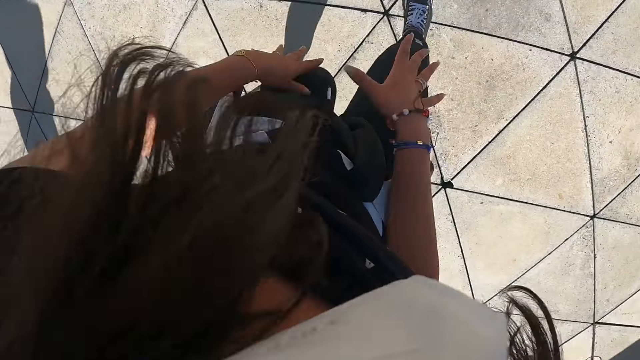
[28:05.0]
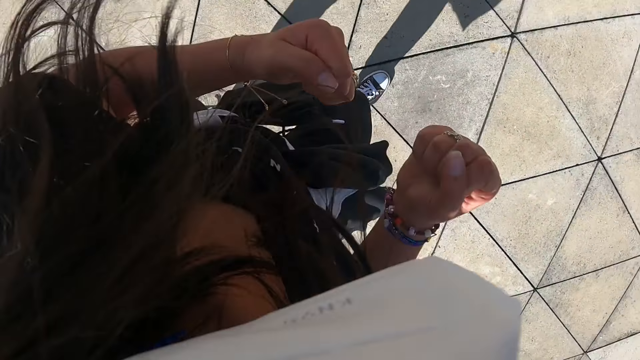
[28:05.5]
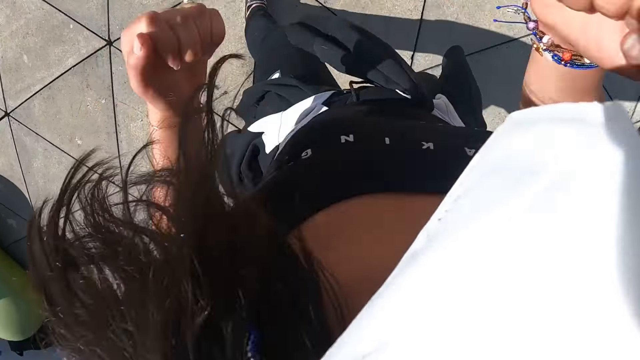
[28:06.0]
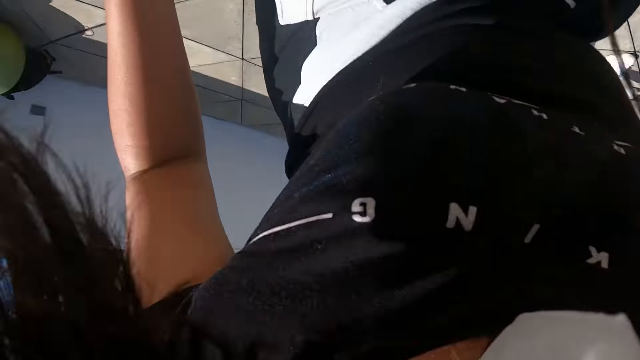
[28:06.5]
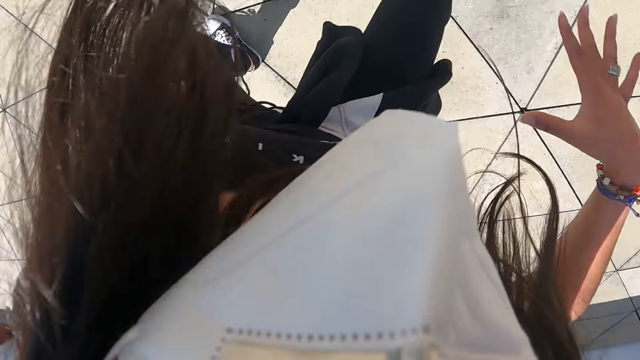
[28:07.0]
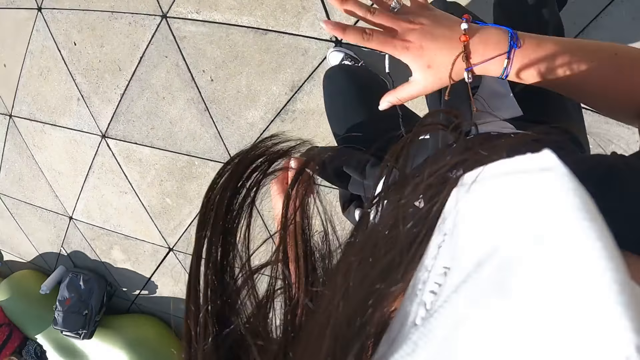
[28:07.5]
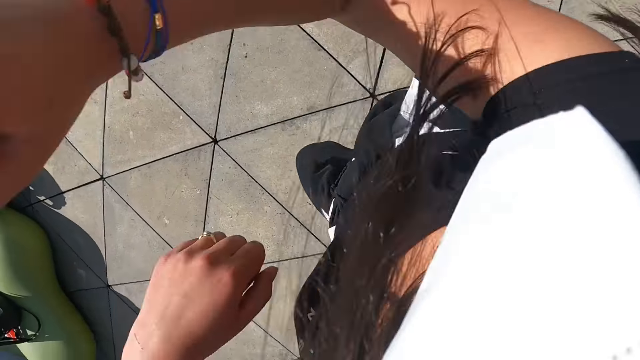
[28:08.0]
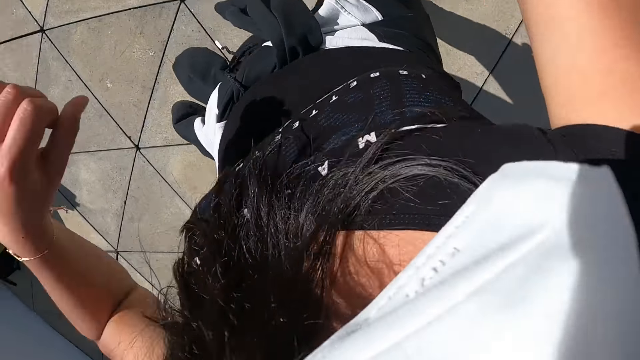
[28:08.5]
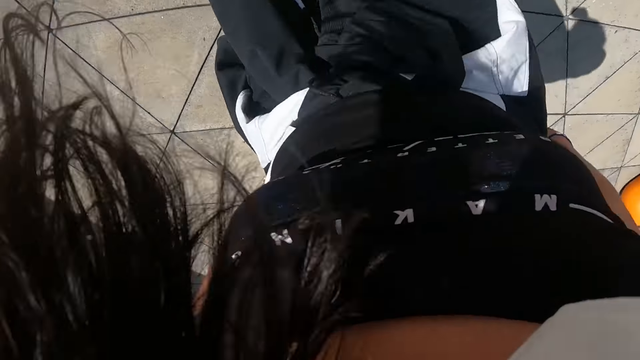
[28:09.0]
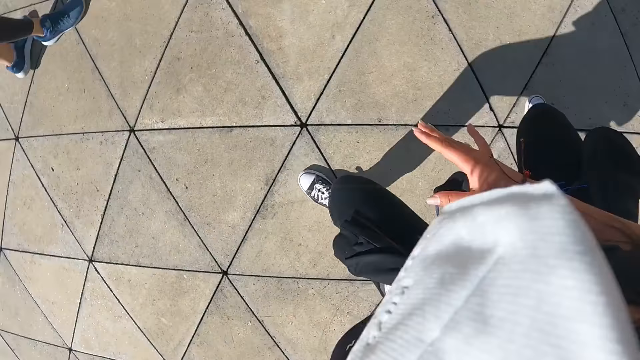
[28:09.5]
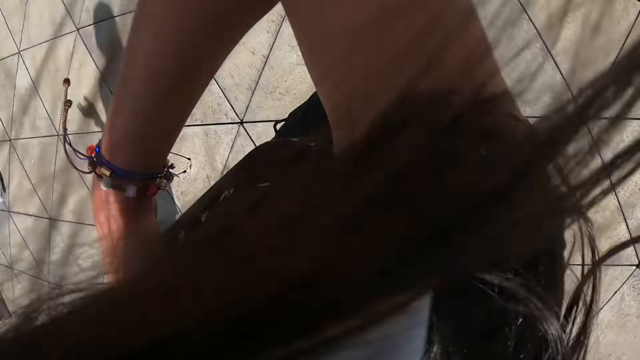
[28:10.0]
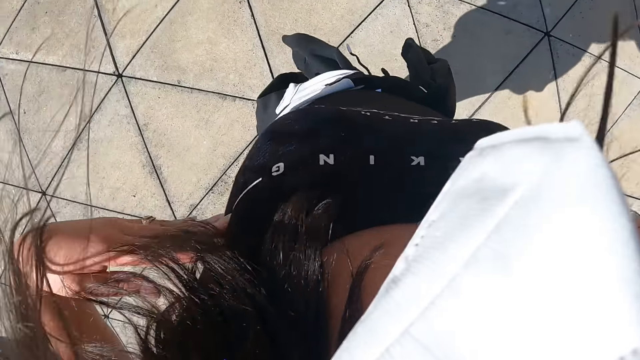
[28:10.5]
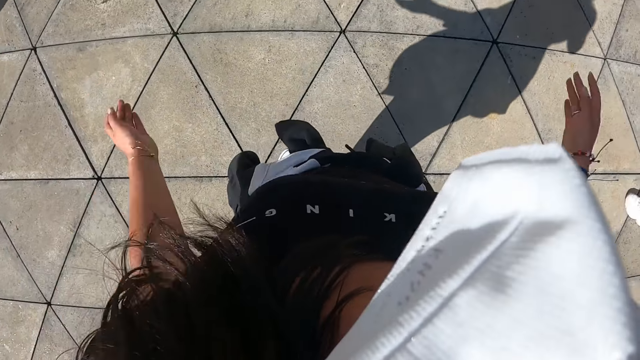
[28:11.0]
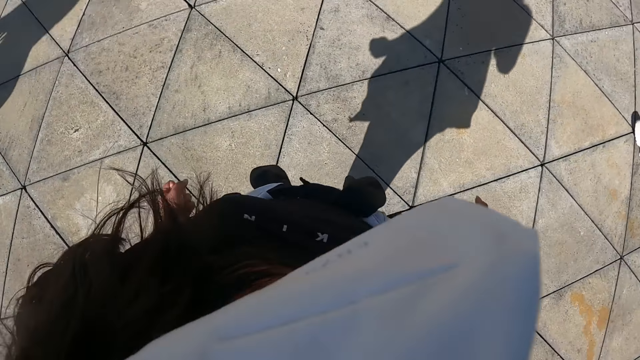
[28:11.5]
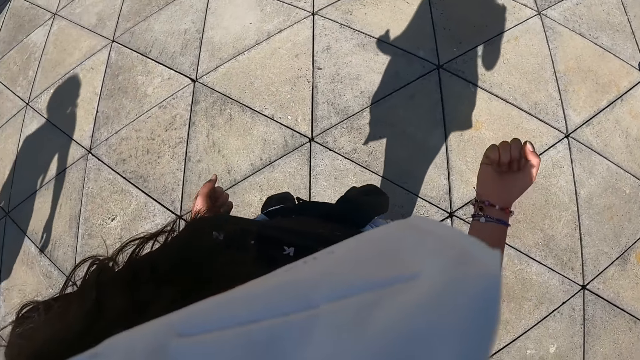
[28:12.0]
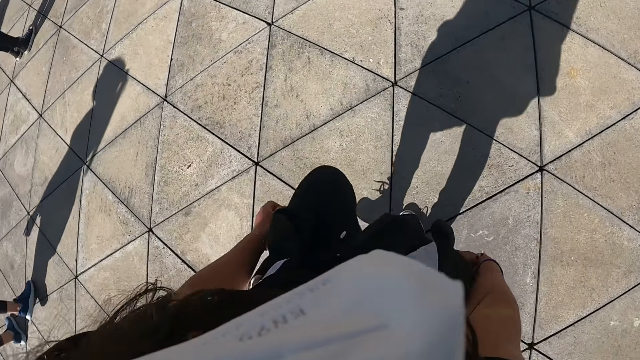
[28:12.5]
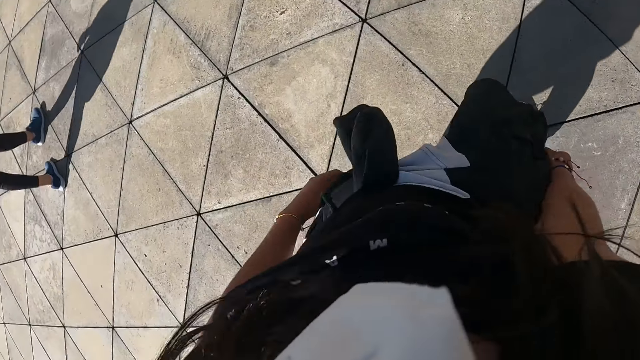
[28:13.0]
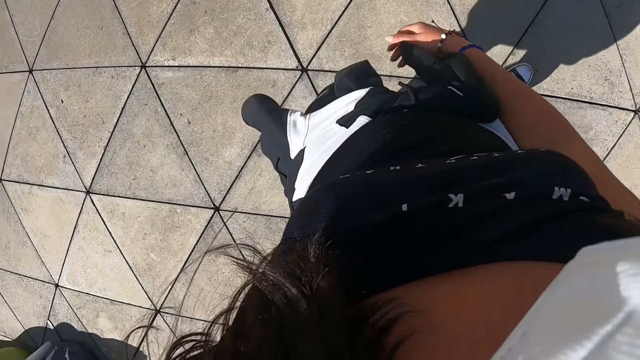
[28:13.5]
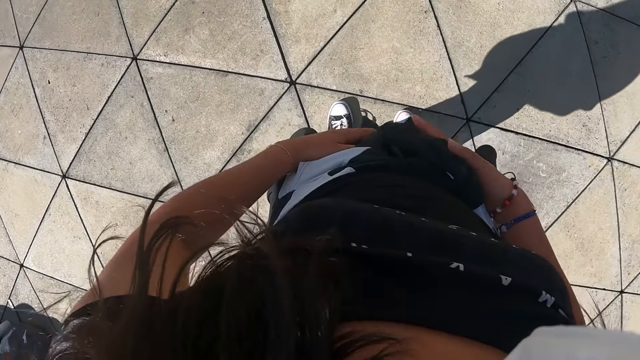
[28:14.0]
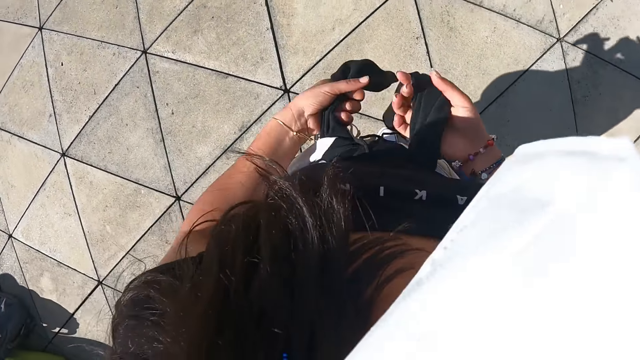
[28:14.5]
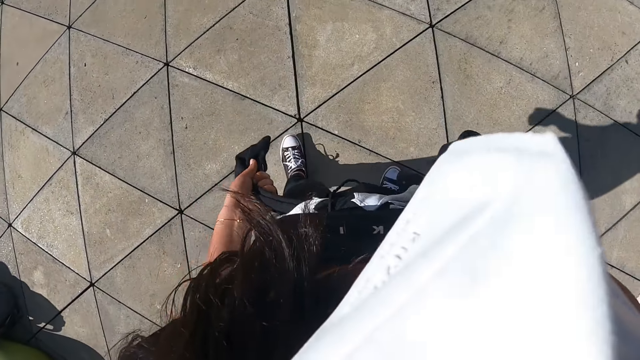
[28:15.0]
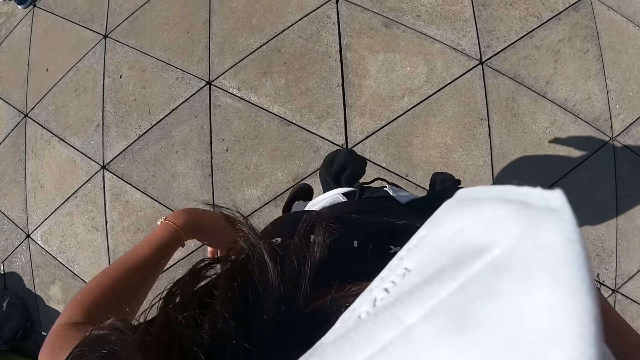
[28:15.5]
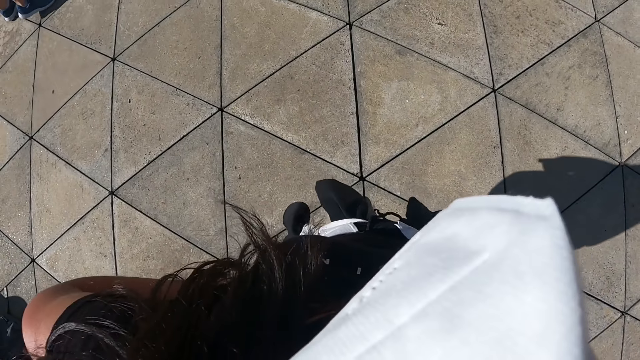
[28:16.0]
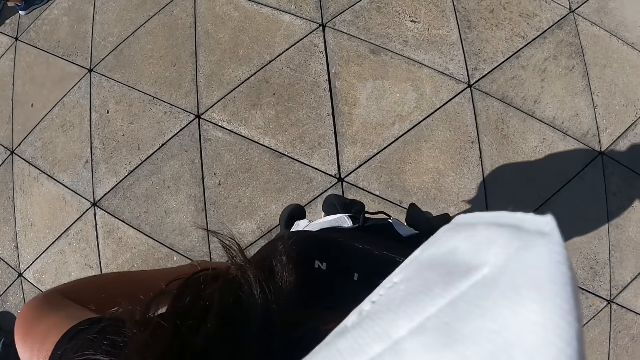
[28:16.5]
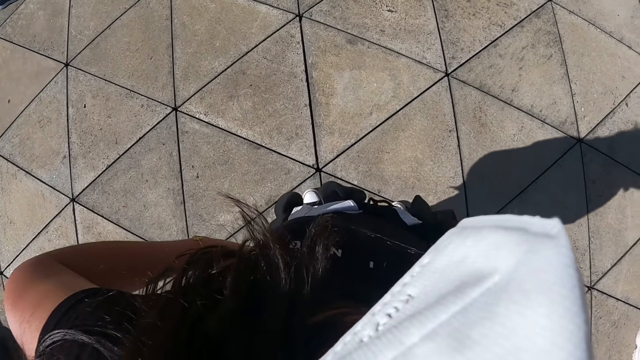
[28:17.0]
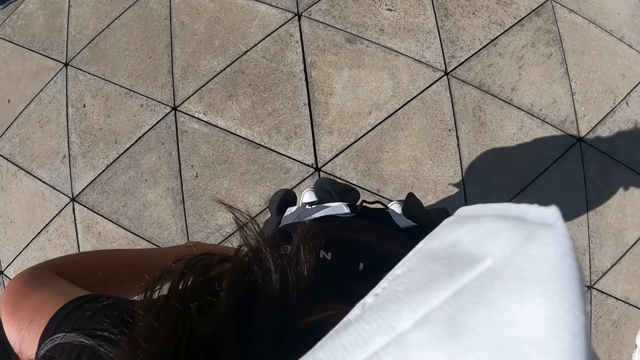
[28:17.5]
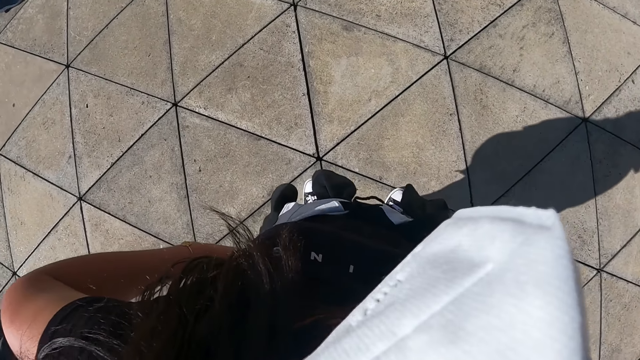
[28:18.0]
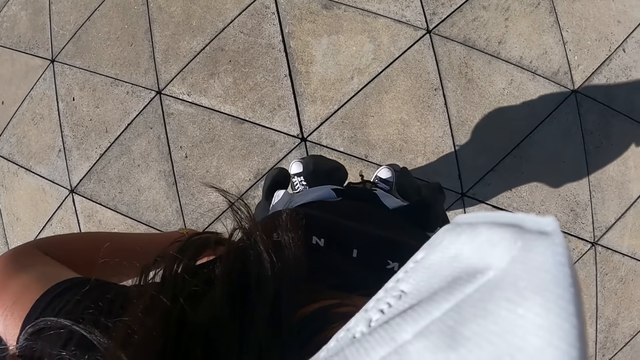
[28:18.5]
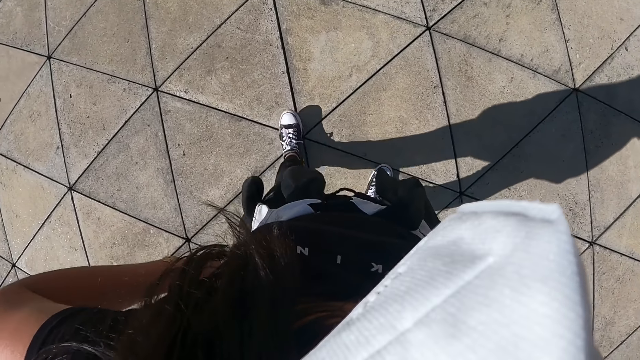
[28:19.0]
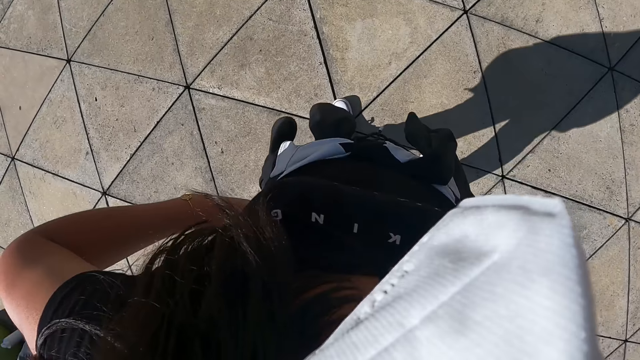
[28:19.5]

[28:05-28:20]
The camera wearer tightens the jacket round her waist with her hands. She puts her hands on her waist. She looks around.

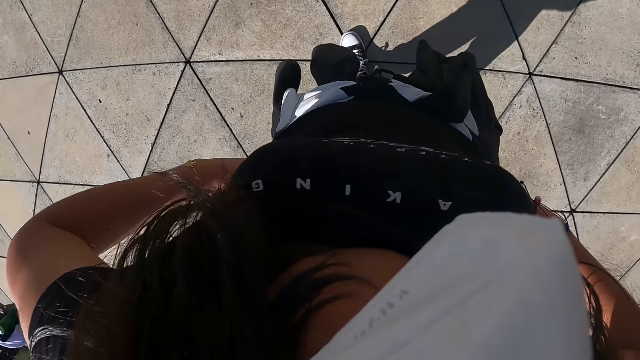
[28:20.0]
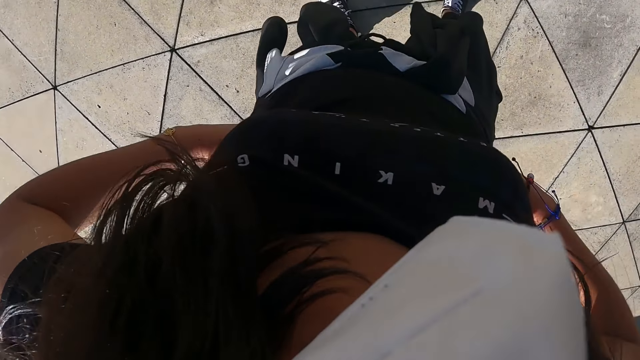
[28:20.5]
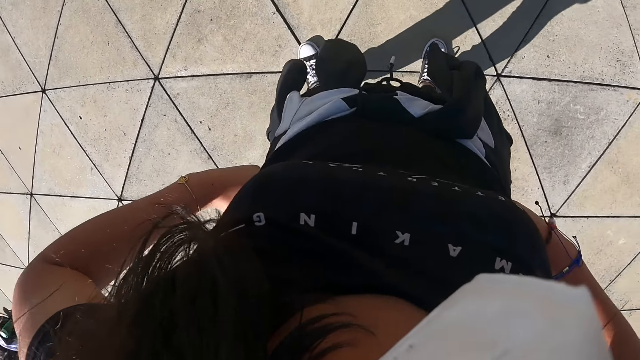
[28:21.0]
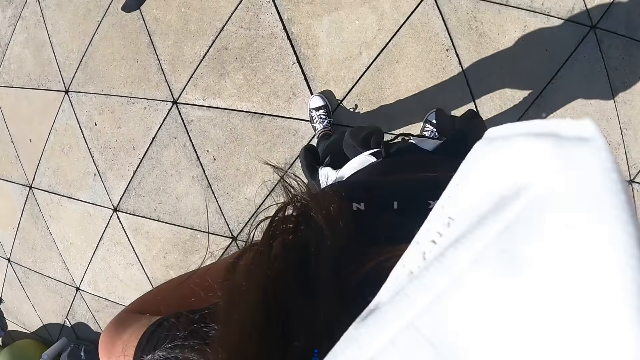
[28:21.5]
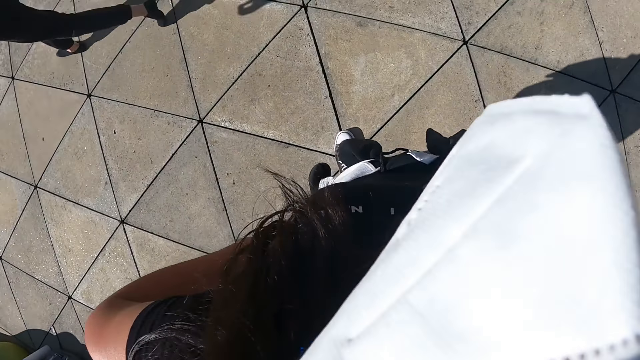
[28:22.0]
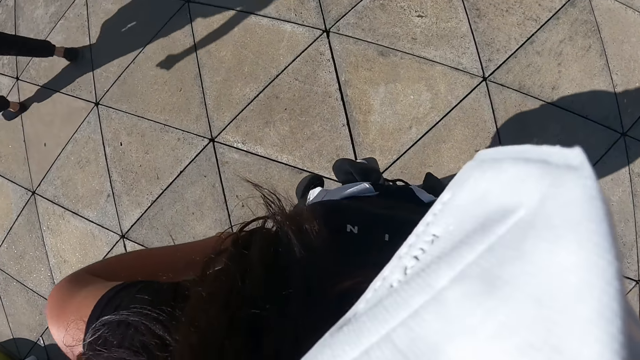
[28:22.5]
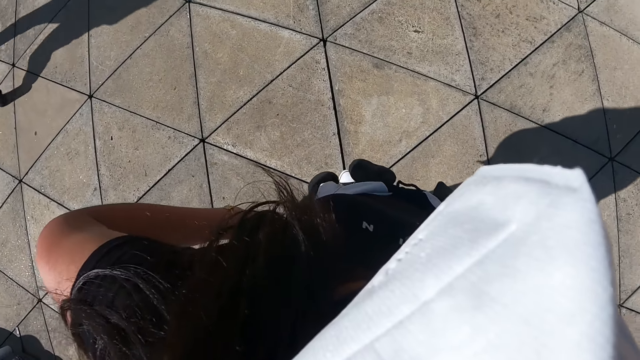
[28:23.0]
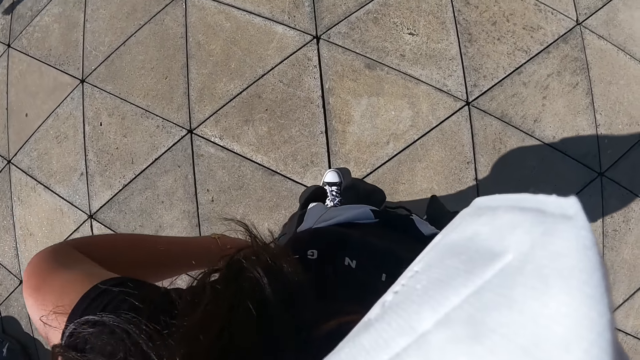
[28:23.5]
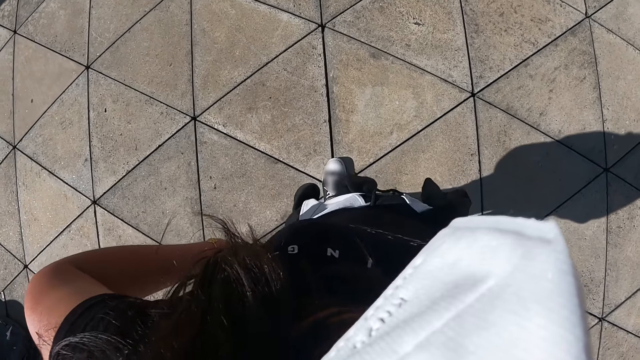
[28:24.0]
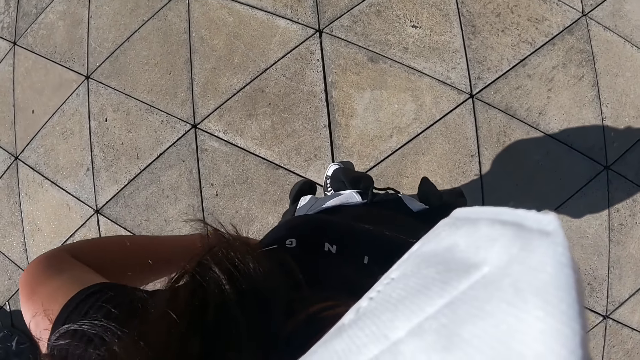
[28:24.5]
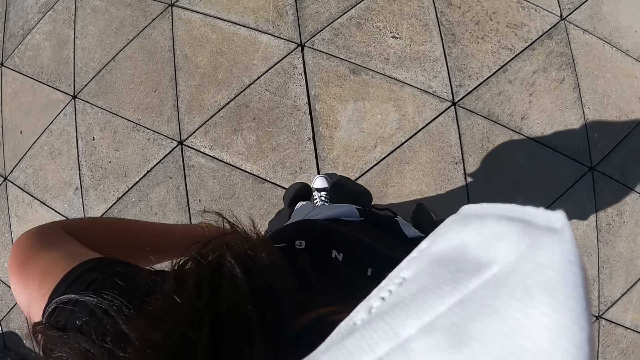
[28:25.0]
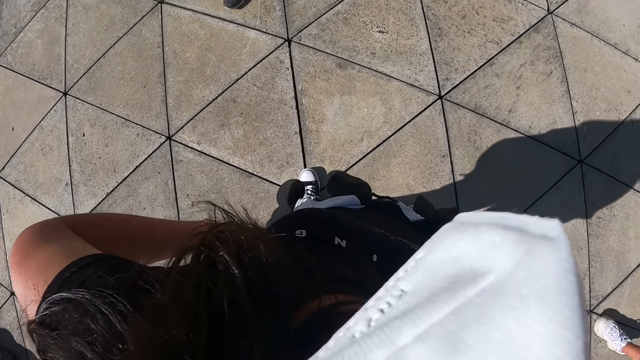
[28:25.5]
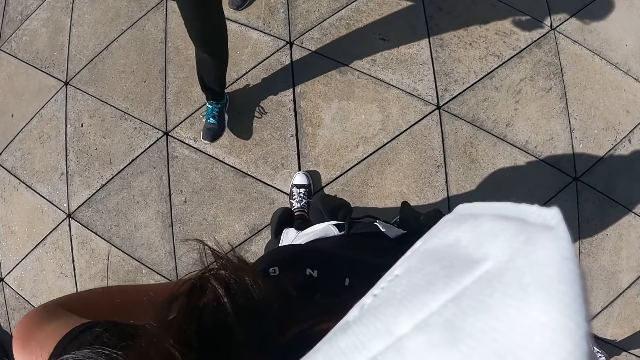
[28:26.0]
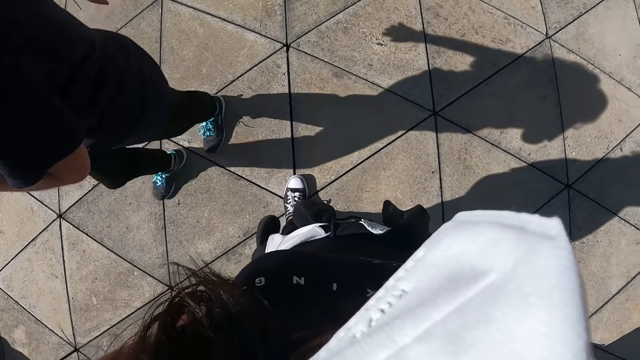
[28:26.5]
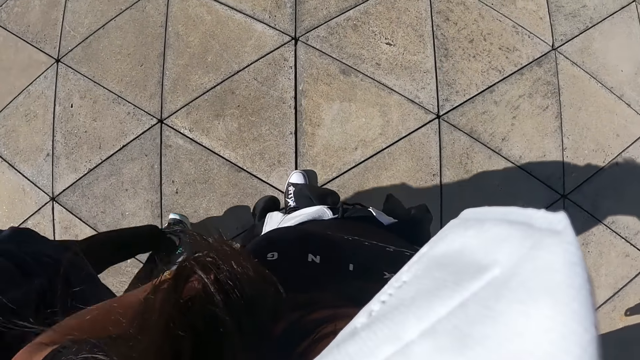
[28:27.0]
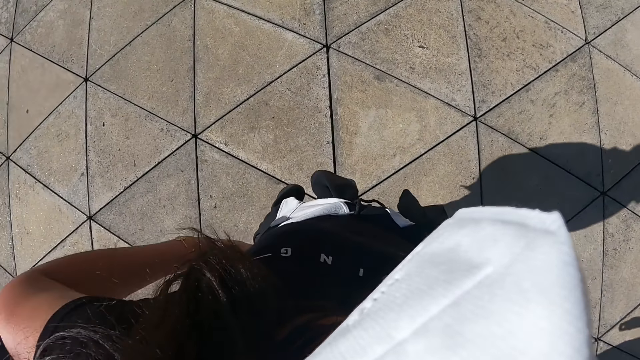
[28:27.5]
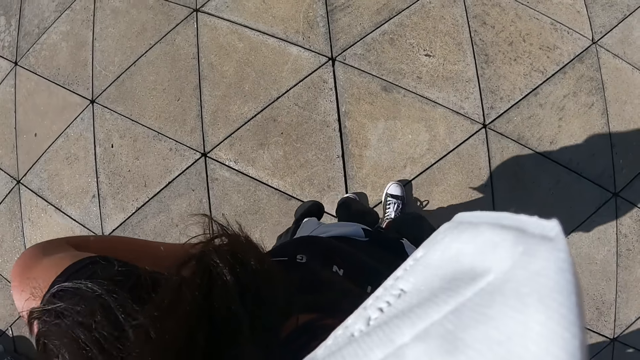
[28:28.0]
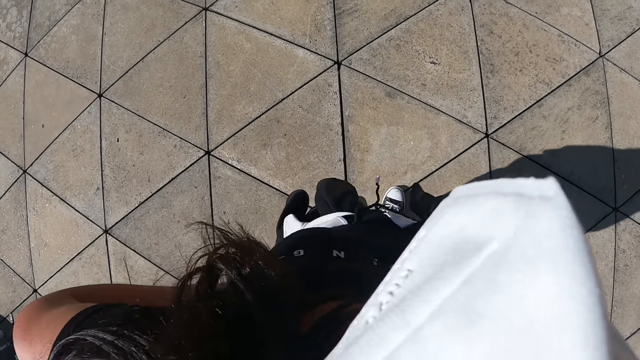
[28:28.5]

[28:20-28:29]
A woman walks past the camera wearer.
